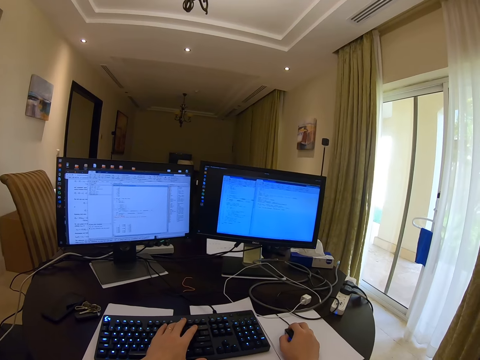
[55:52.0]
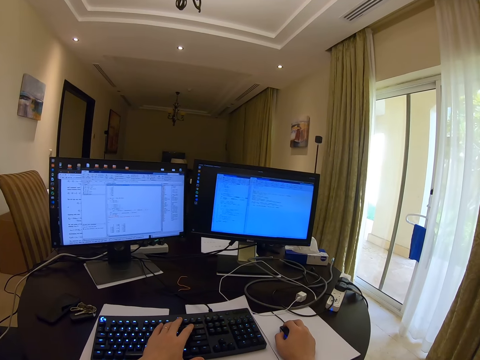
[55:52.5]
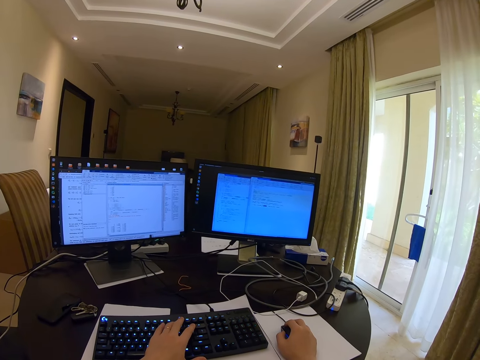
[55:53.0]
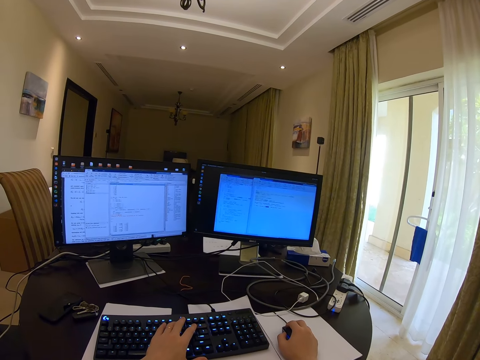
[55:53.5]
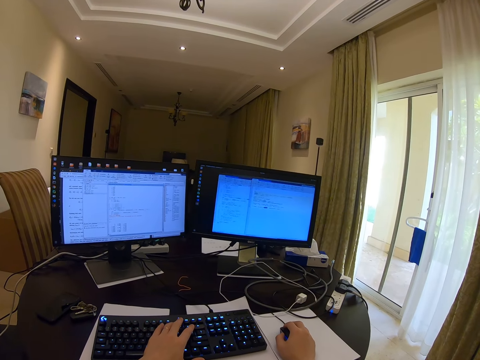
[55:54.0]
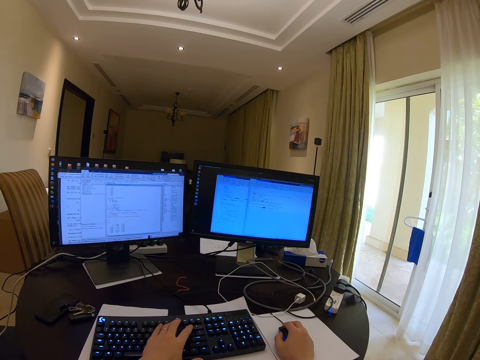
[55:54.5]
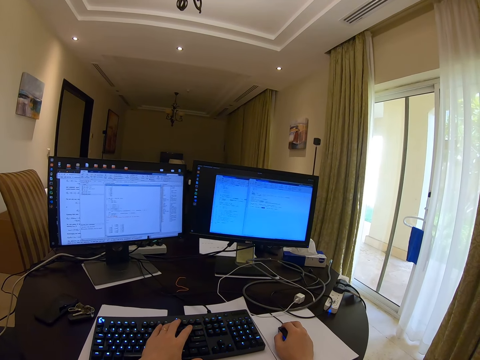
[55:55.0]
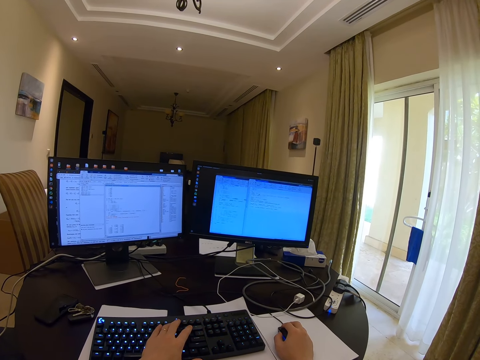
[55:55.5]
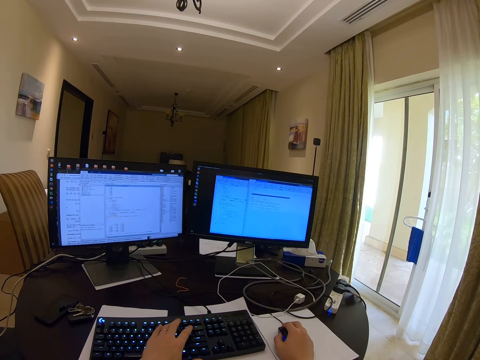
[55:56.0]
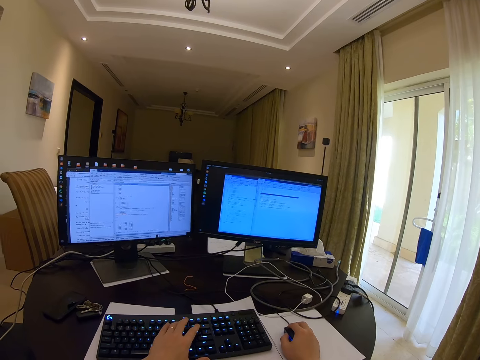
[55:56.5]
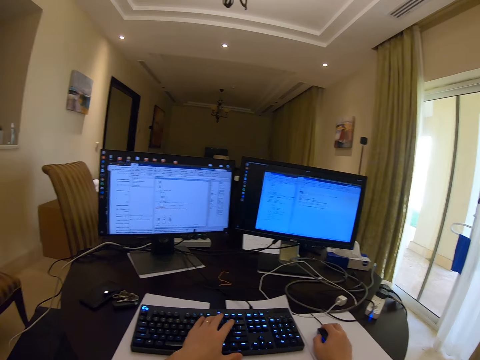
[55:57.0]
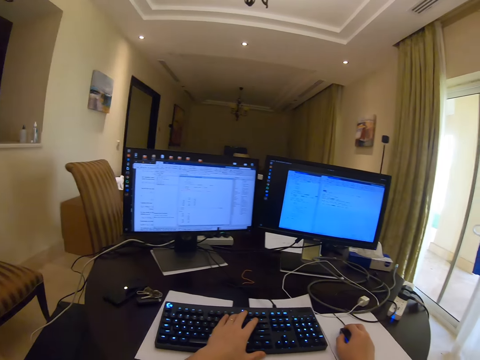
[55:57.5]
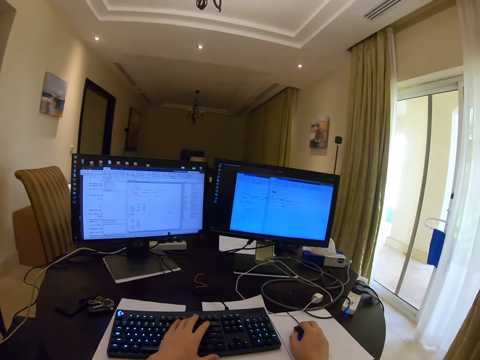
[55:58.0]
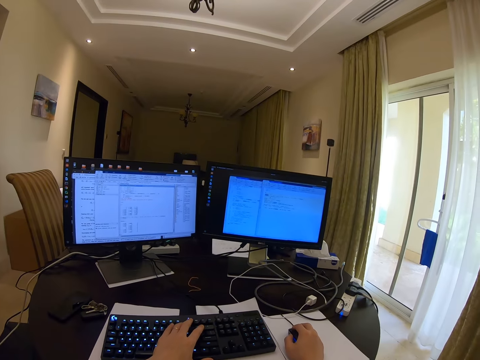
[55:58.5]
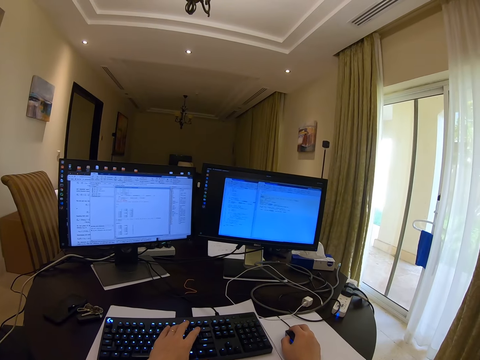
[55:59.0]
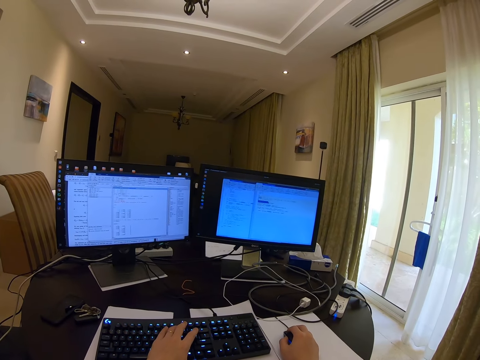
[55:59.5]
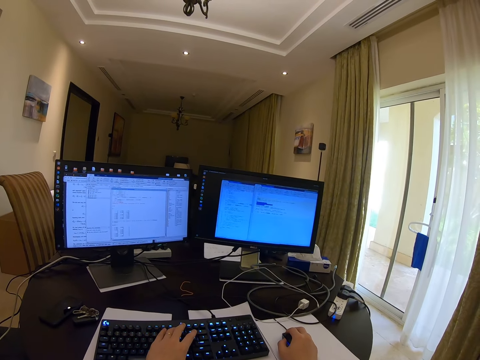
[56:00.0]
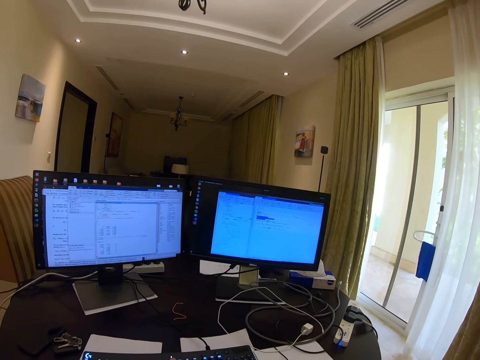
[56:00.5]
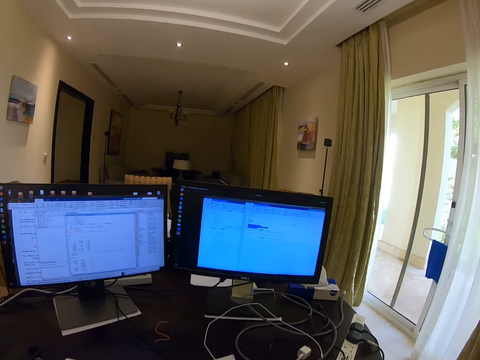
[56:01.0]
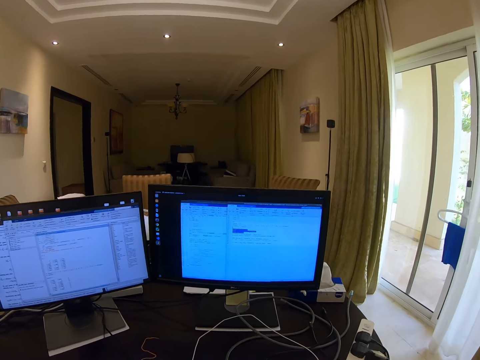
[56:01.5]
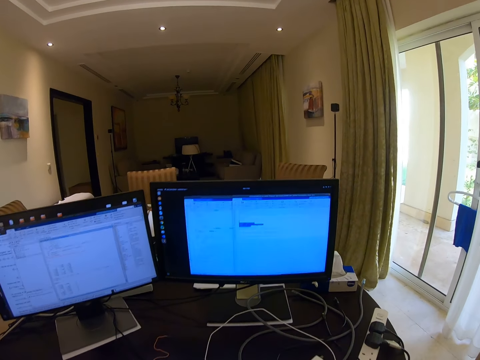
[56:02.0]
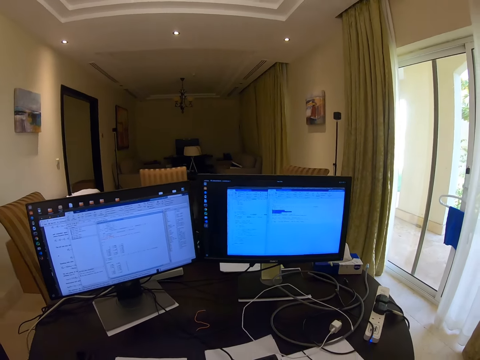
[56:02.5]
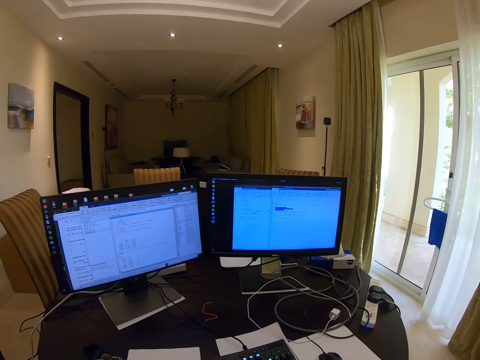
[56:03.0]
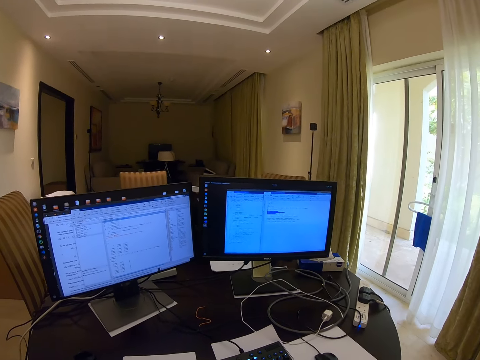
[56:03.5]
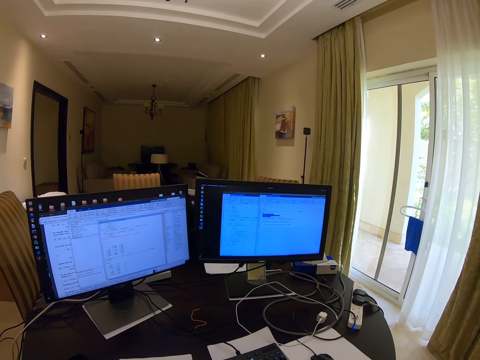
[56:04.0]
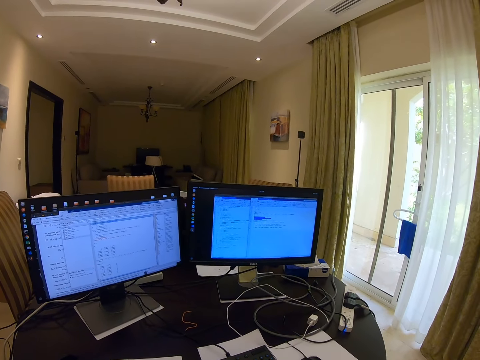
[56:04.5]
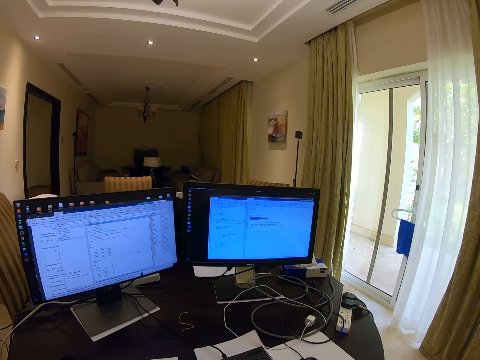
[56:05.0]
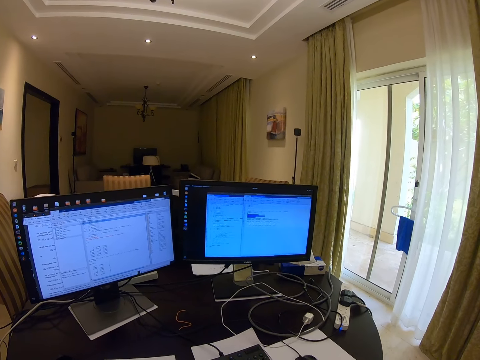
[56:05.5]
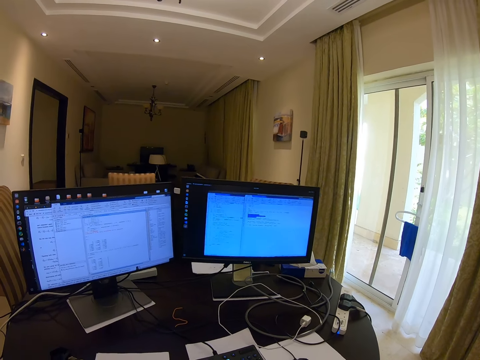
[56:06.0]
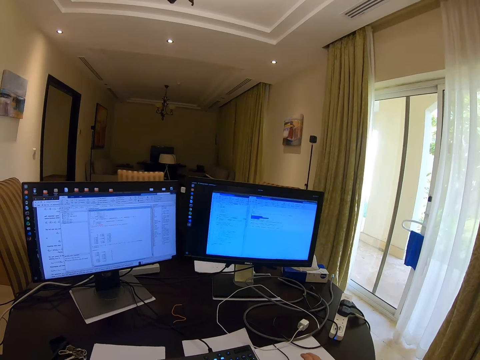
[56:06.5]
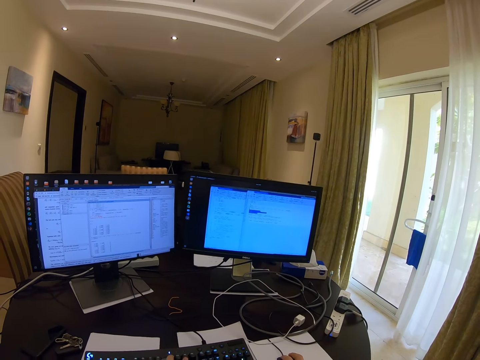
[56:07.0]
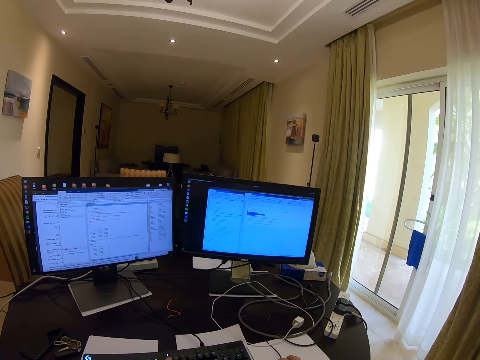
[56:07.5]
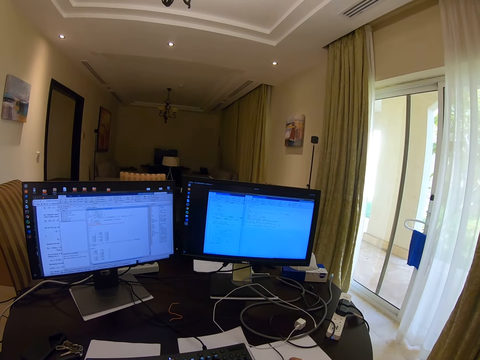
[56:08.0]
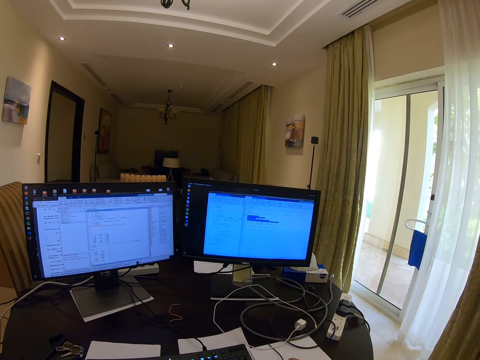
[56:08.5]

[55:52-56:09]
The camera wearer touches the camera. They move on the chair. They look at the desktop. They touch the mouse. They hold the mouse.

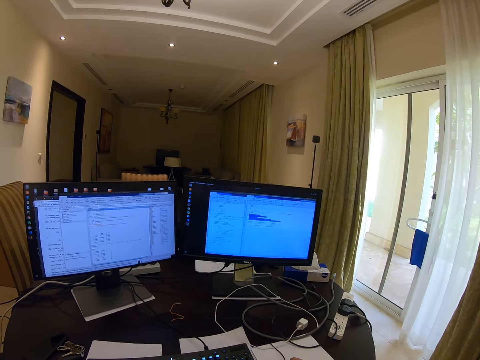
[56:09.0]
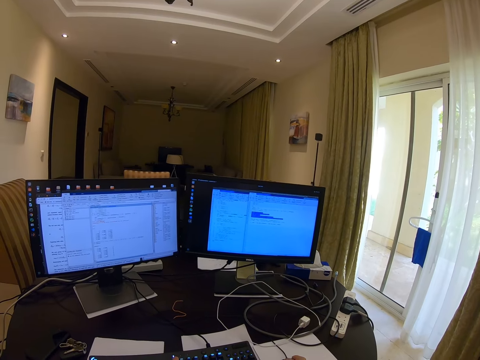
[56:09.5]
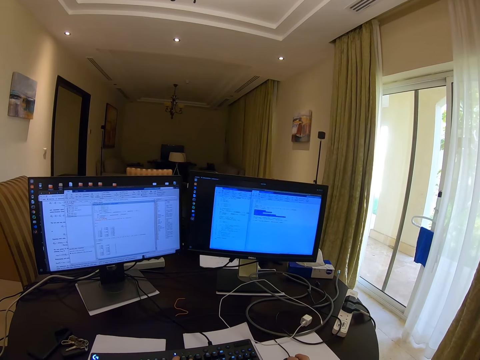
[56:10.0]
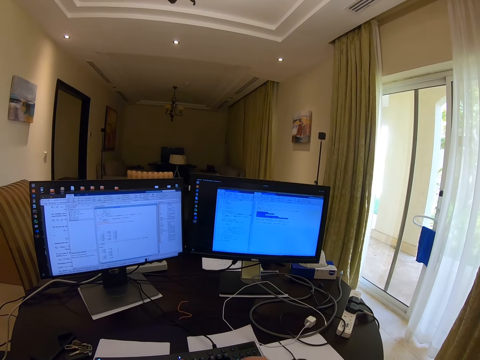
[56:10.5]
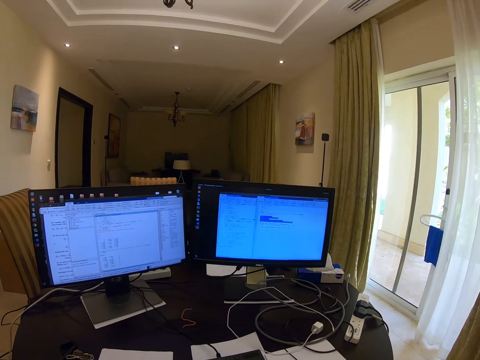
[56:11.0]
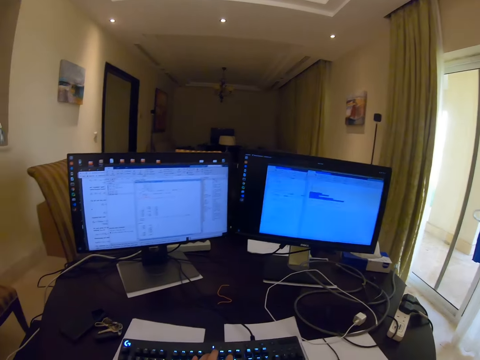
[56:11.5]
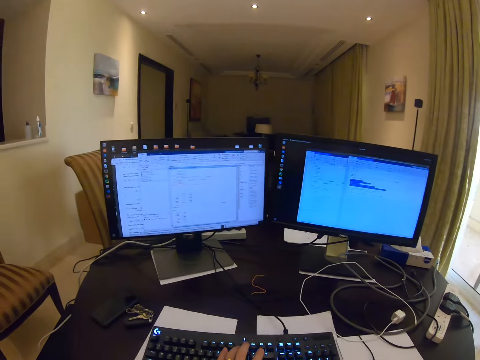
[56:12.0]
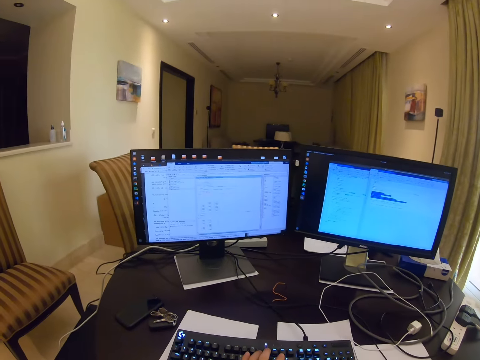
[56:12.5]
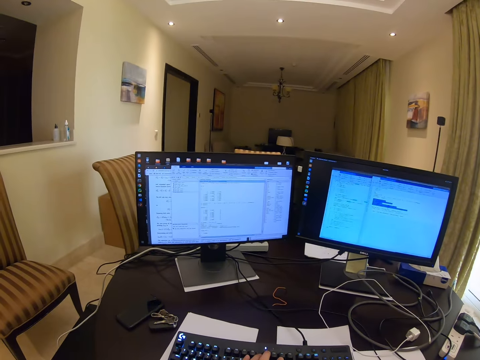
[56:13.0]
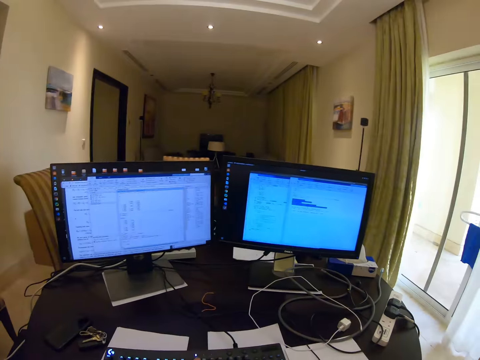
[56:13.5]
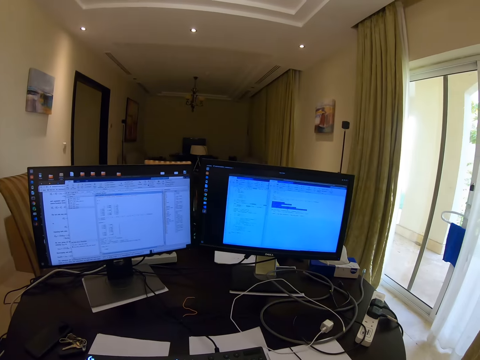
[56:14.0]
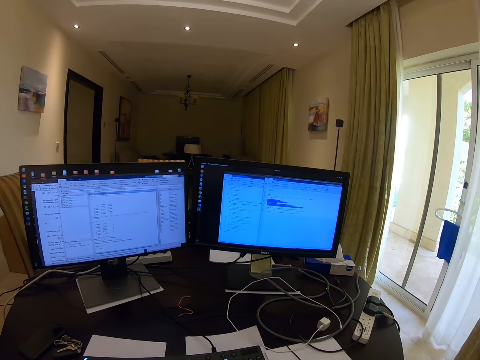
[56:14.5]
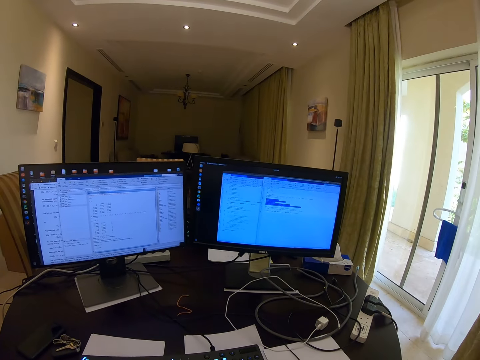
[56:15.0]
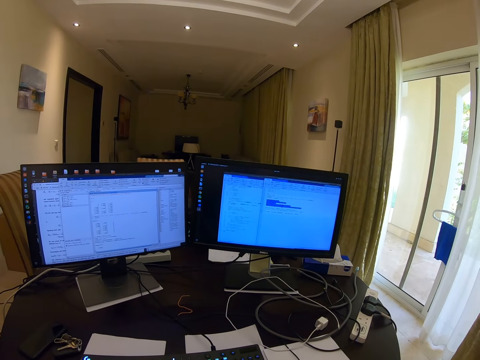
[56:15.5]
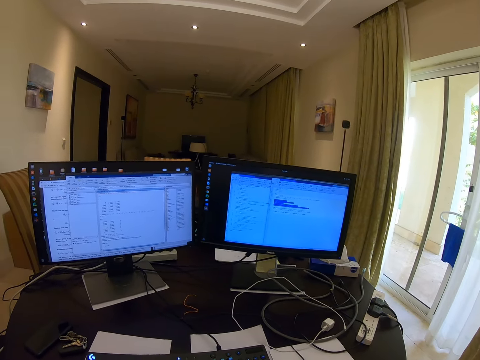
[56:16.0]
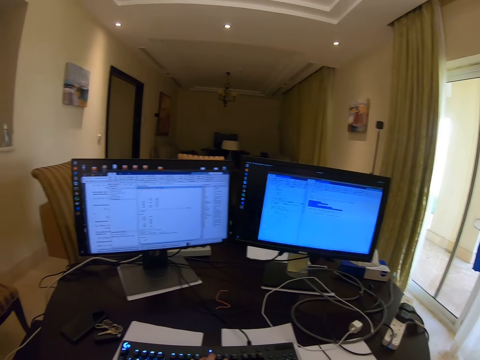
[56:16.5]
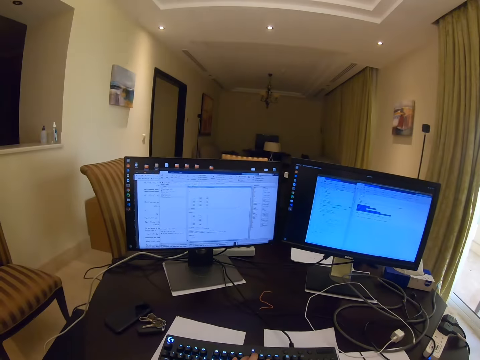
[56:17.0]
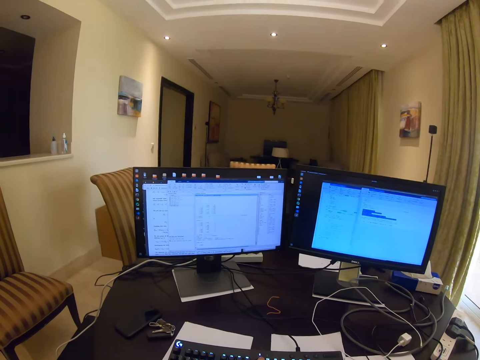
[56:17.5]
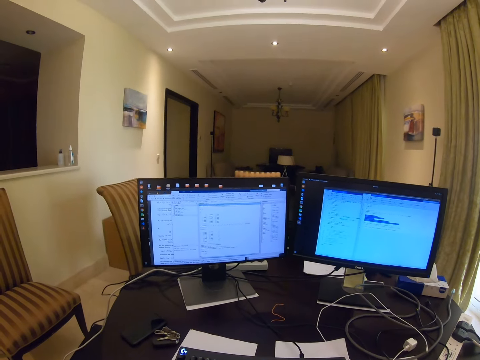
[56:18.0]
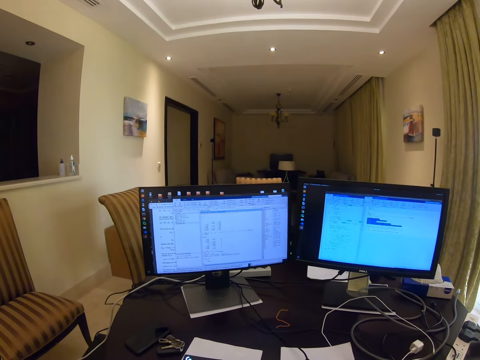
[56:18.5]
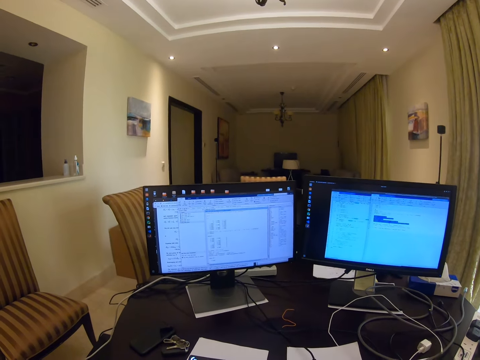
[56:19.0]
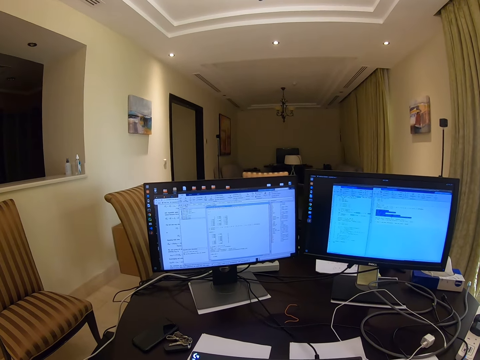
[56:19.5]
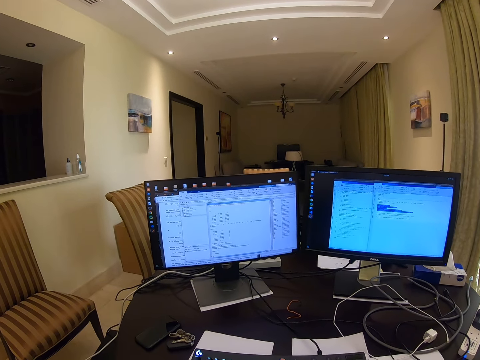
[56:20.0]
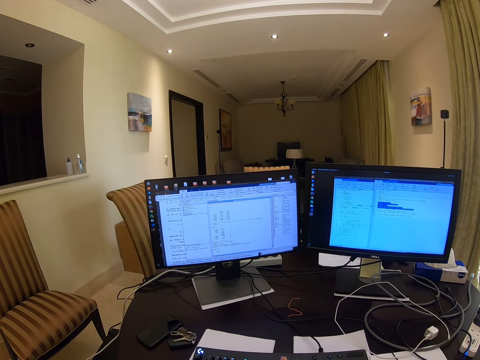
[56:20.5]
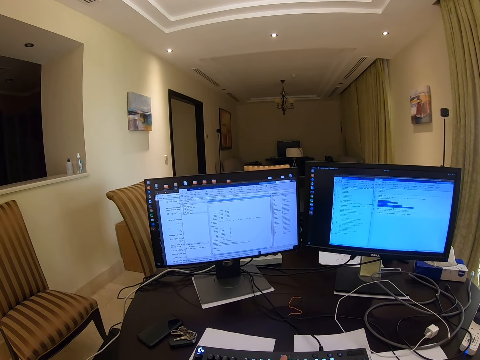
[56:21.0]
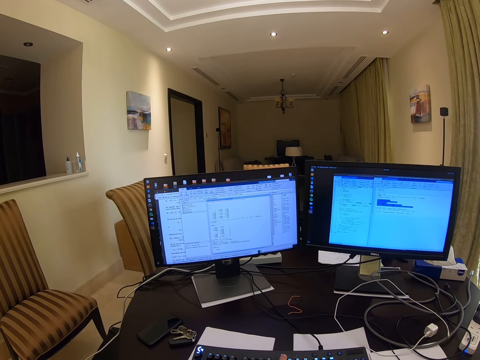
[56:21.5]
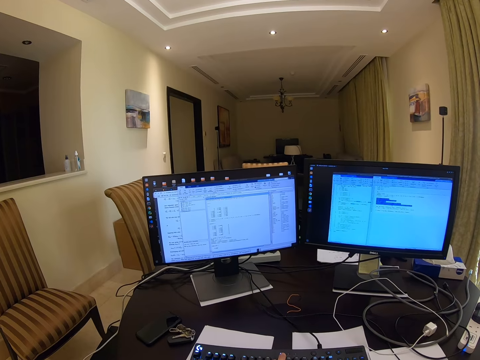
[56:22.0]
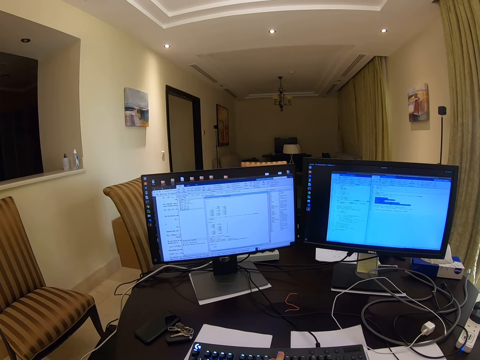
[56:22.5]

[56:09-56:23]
The camera wearer operates the mouse.
